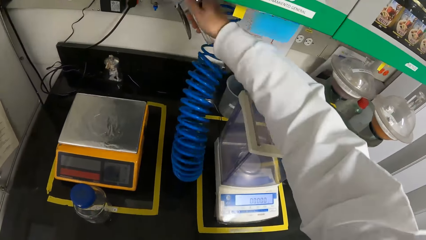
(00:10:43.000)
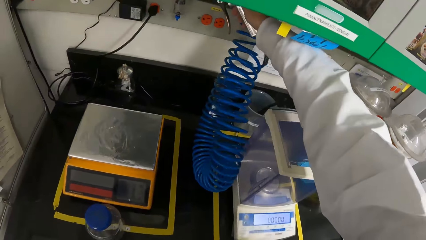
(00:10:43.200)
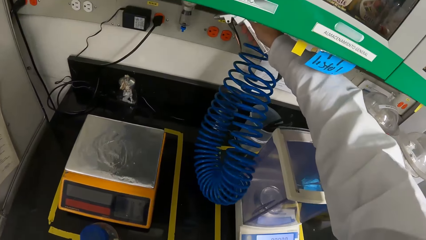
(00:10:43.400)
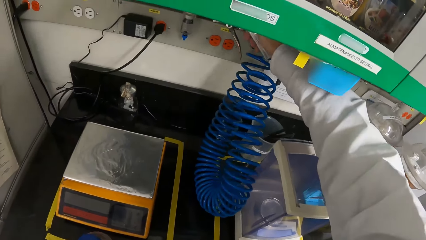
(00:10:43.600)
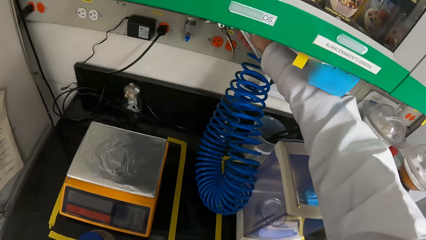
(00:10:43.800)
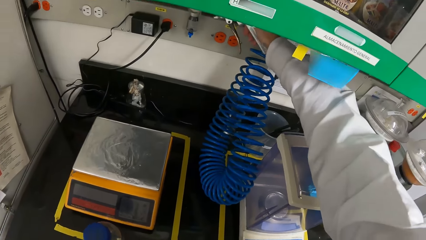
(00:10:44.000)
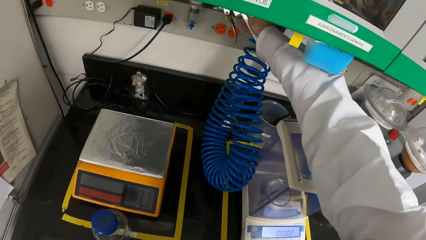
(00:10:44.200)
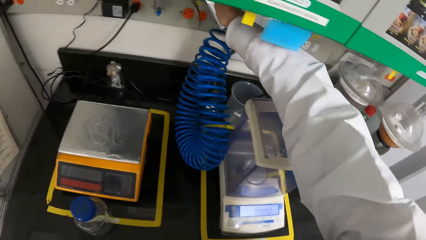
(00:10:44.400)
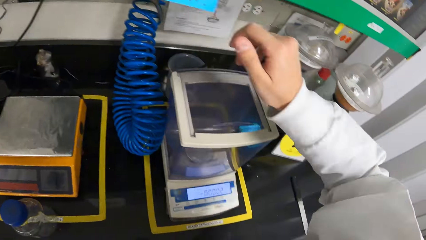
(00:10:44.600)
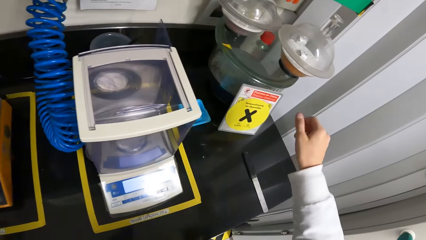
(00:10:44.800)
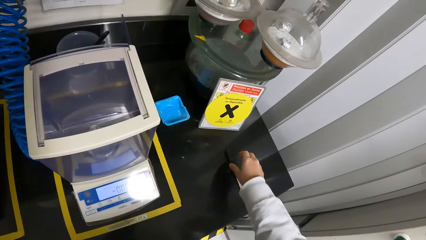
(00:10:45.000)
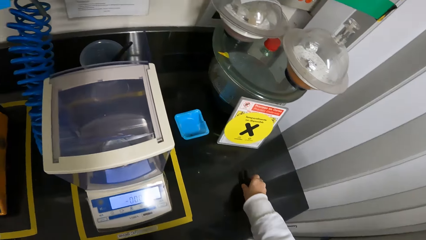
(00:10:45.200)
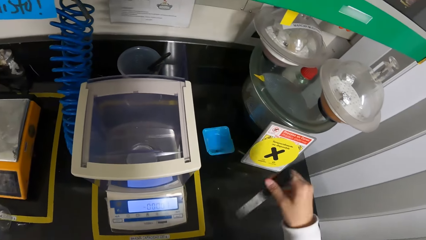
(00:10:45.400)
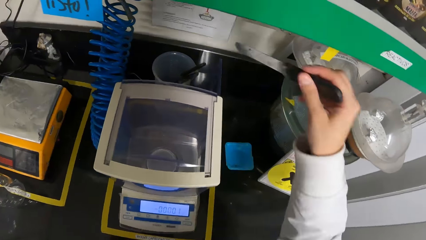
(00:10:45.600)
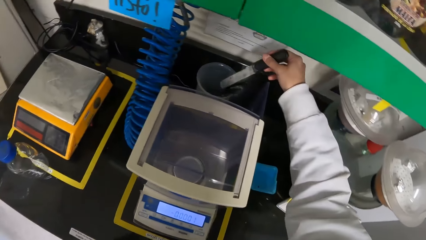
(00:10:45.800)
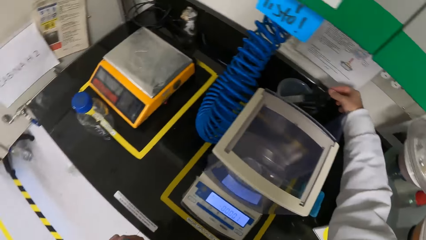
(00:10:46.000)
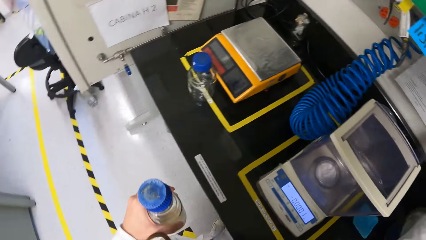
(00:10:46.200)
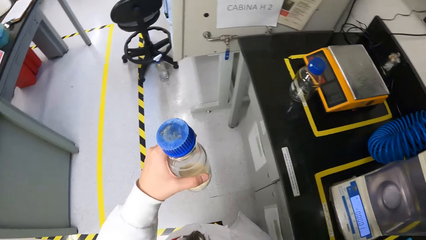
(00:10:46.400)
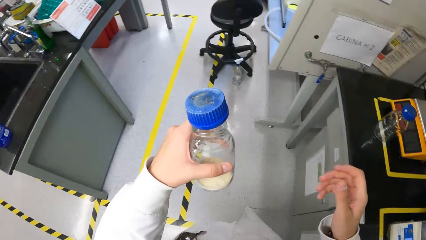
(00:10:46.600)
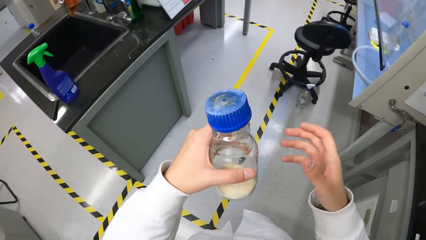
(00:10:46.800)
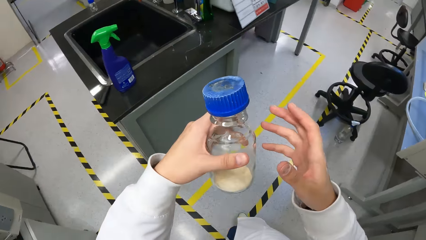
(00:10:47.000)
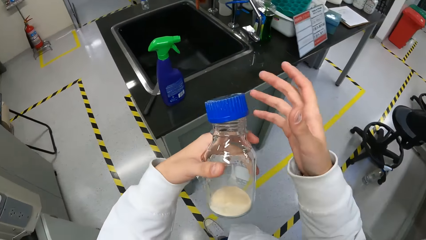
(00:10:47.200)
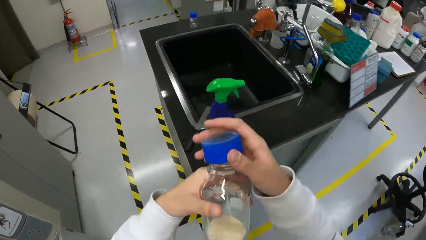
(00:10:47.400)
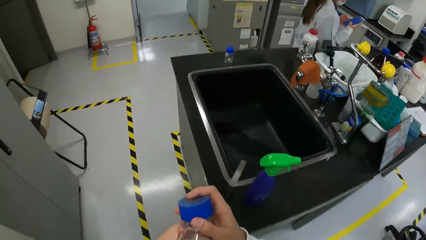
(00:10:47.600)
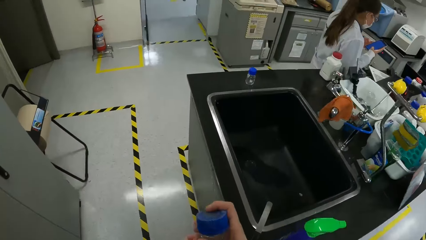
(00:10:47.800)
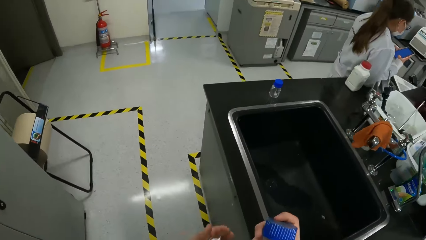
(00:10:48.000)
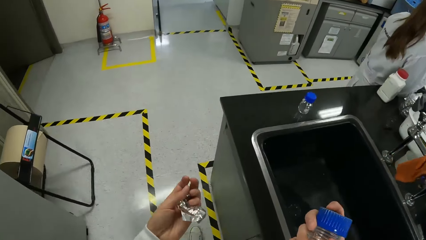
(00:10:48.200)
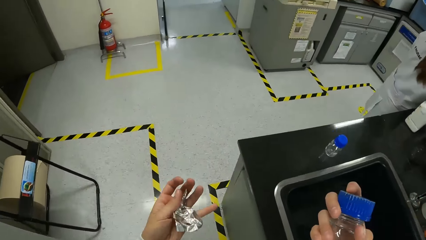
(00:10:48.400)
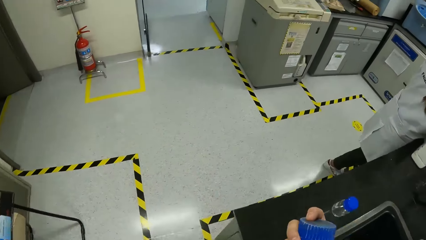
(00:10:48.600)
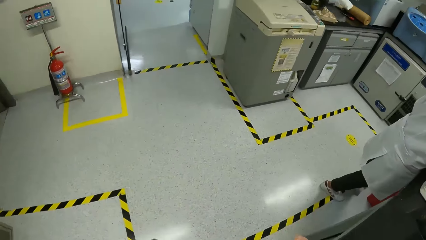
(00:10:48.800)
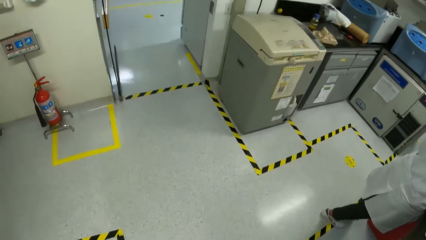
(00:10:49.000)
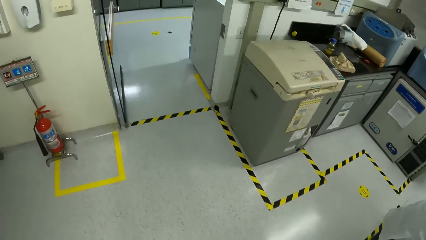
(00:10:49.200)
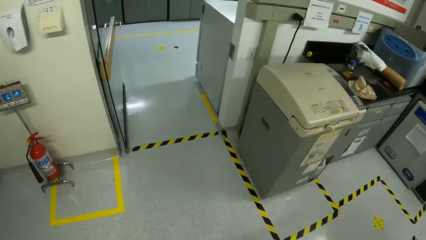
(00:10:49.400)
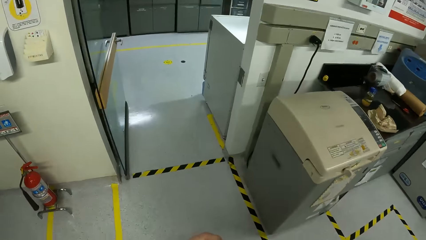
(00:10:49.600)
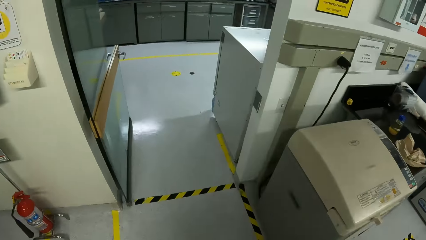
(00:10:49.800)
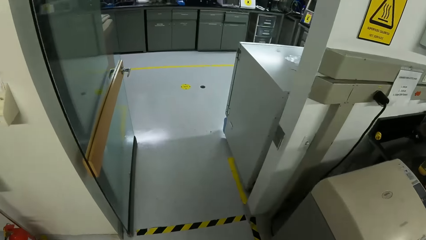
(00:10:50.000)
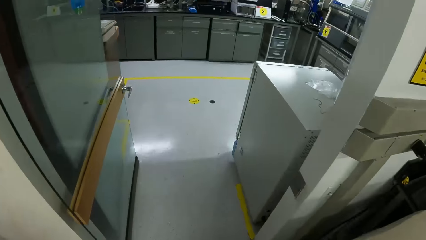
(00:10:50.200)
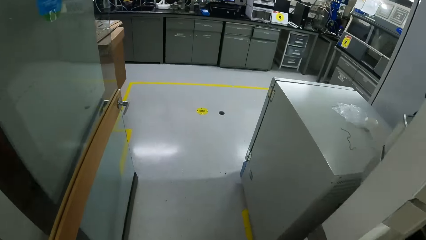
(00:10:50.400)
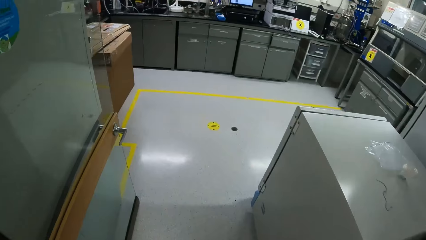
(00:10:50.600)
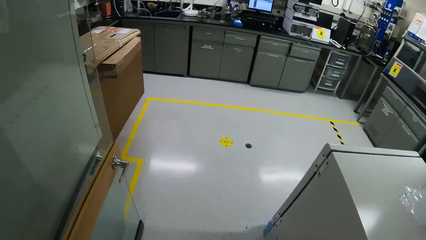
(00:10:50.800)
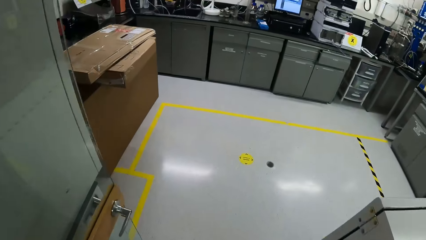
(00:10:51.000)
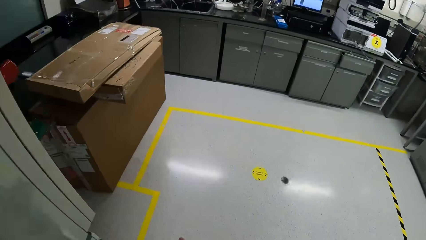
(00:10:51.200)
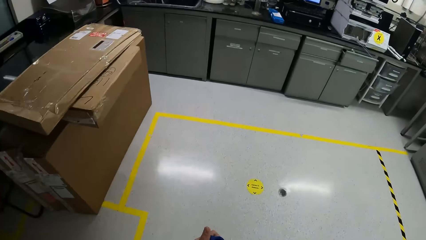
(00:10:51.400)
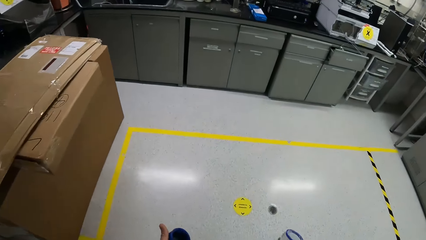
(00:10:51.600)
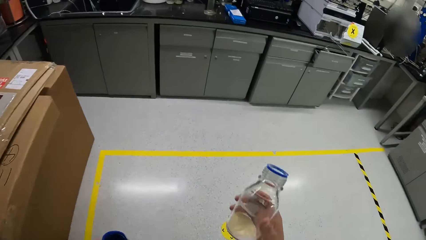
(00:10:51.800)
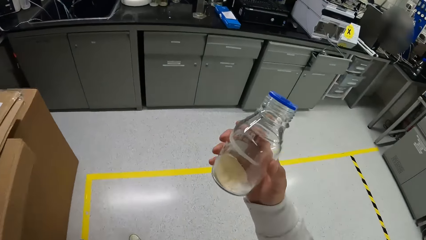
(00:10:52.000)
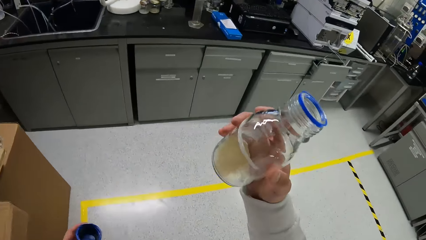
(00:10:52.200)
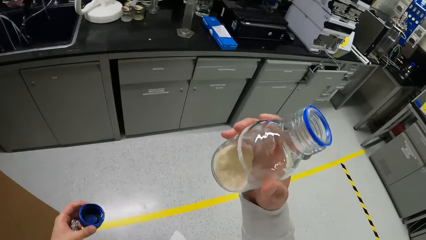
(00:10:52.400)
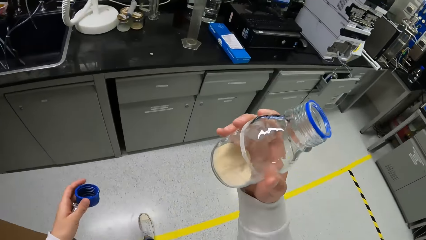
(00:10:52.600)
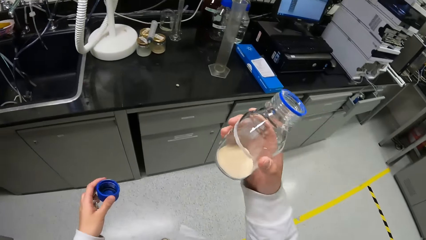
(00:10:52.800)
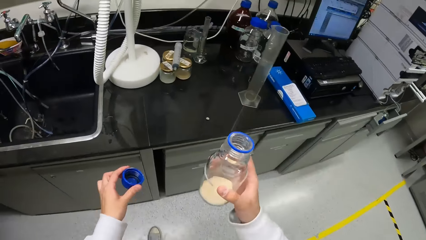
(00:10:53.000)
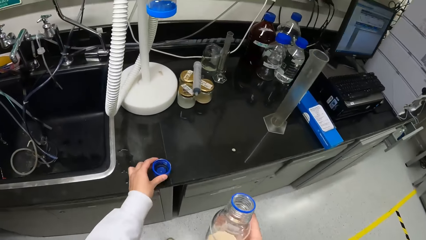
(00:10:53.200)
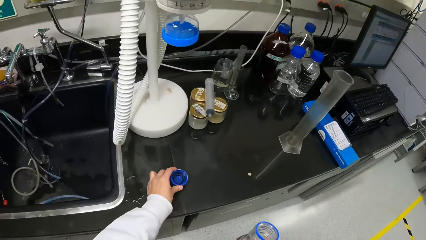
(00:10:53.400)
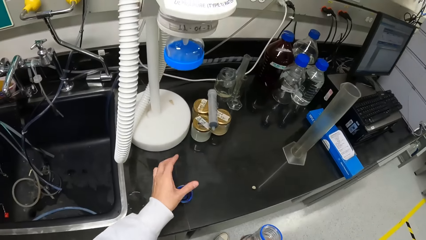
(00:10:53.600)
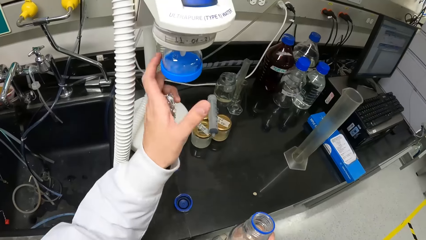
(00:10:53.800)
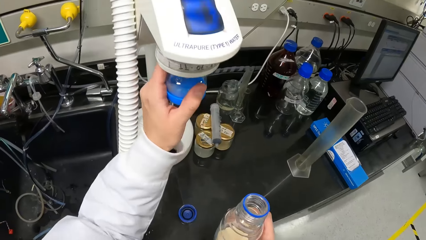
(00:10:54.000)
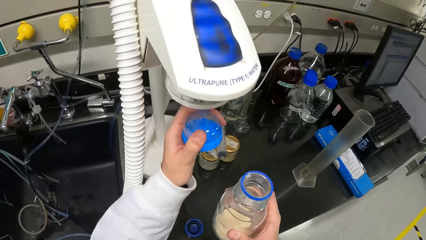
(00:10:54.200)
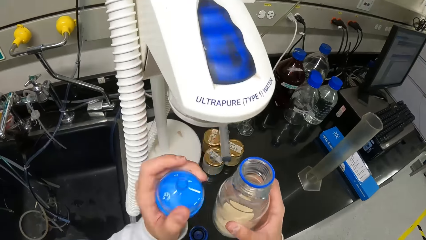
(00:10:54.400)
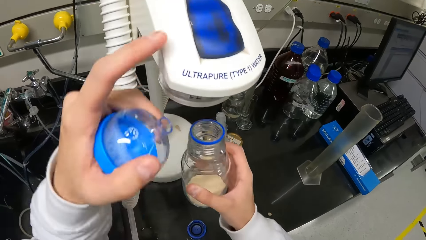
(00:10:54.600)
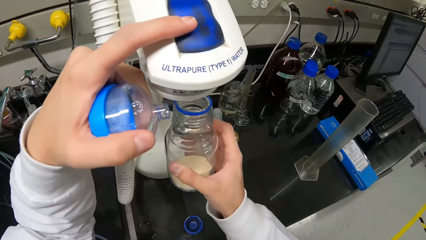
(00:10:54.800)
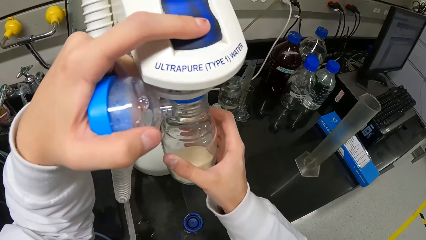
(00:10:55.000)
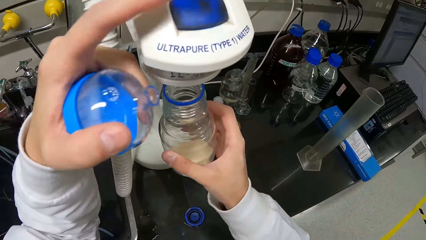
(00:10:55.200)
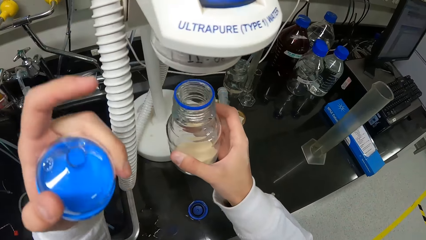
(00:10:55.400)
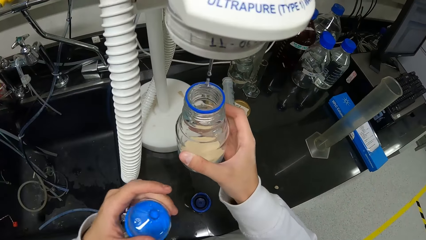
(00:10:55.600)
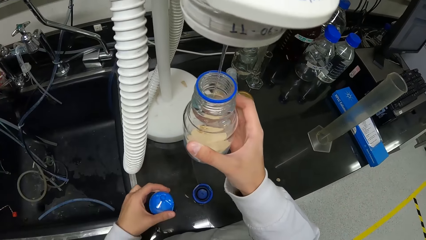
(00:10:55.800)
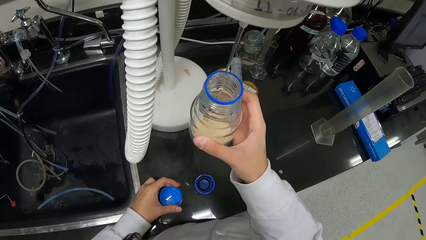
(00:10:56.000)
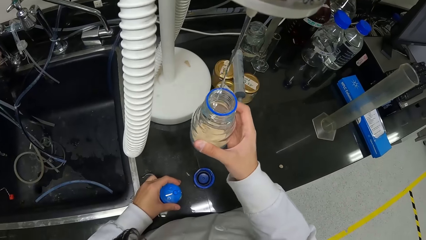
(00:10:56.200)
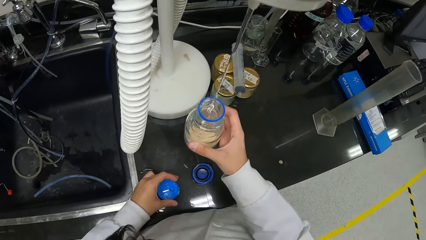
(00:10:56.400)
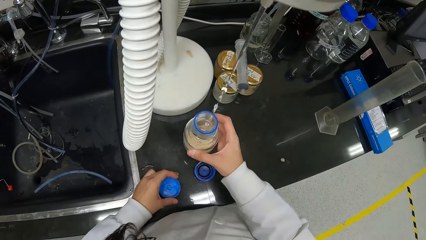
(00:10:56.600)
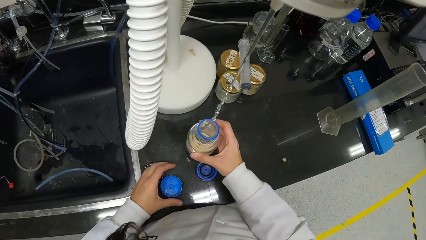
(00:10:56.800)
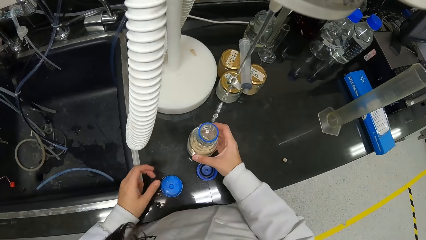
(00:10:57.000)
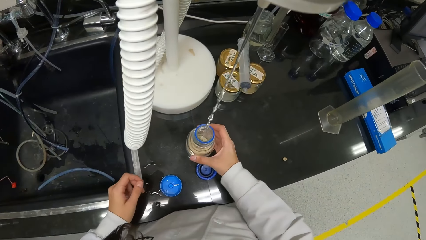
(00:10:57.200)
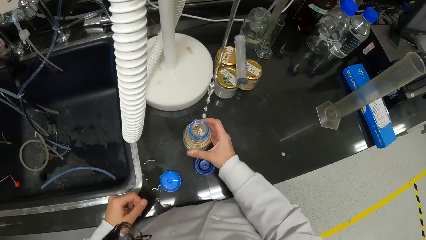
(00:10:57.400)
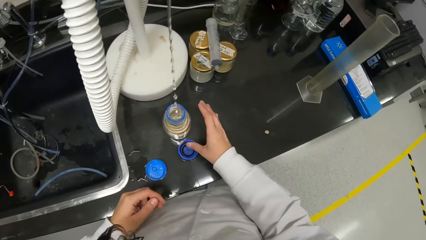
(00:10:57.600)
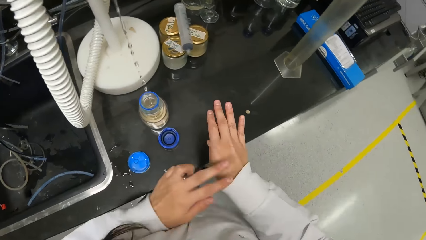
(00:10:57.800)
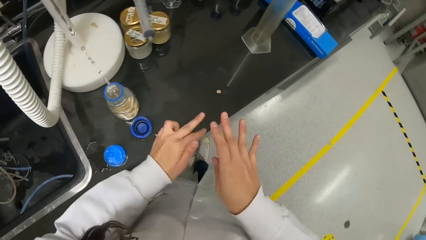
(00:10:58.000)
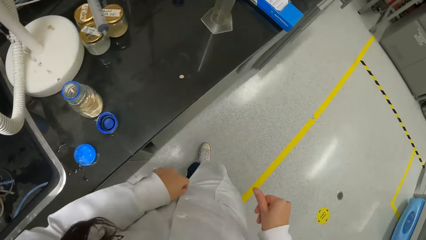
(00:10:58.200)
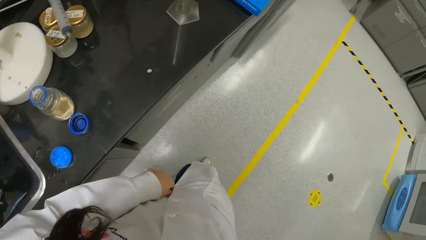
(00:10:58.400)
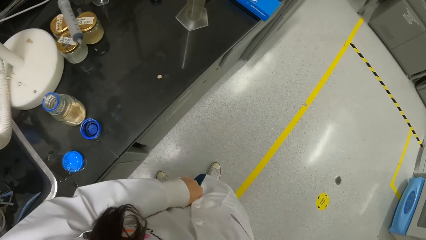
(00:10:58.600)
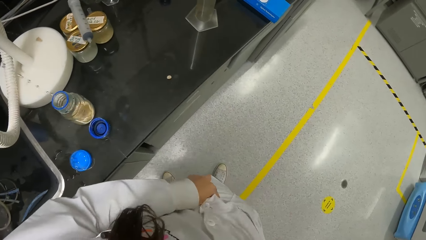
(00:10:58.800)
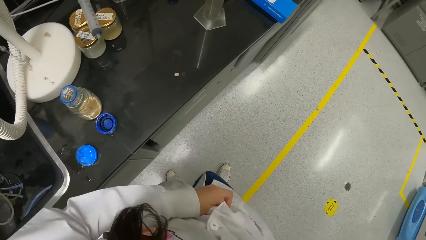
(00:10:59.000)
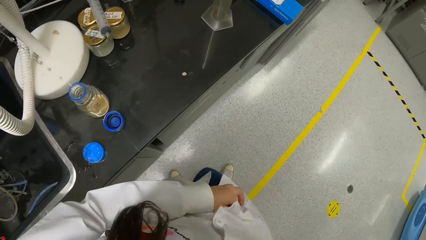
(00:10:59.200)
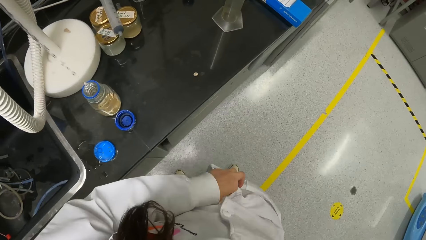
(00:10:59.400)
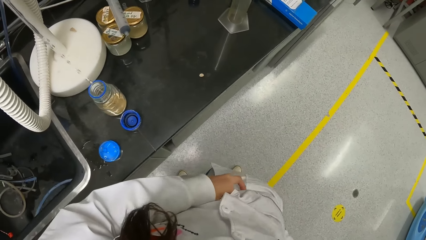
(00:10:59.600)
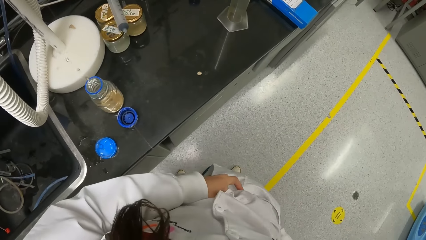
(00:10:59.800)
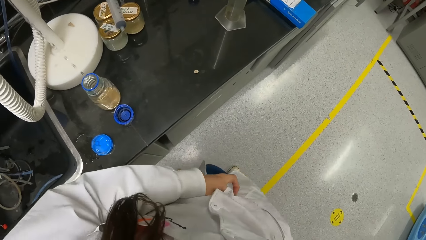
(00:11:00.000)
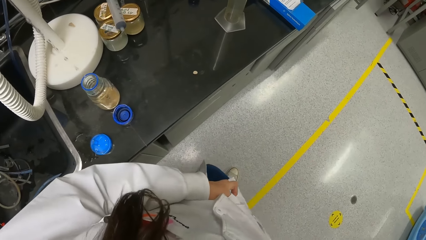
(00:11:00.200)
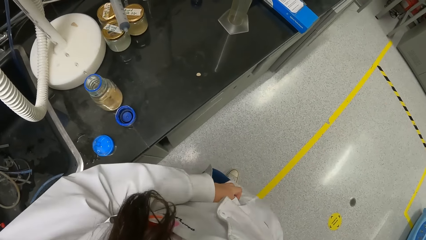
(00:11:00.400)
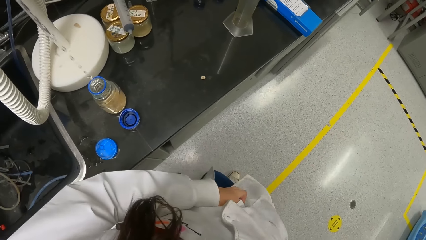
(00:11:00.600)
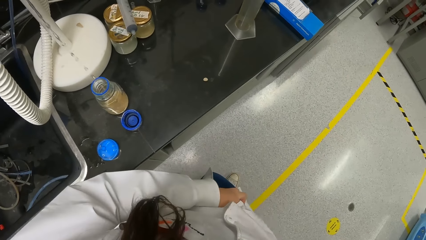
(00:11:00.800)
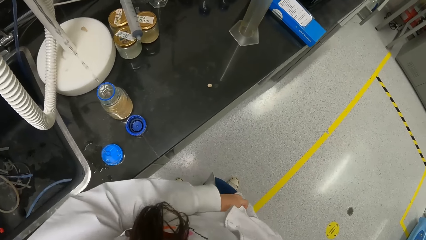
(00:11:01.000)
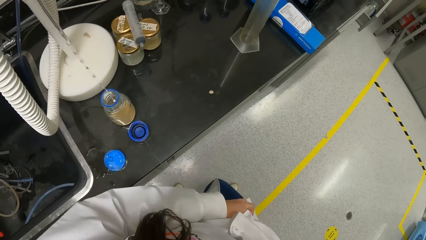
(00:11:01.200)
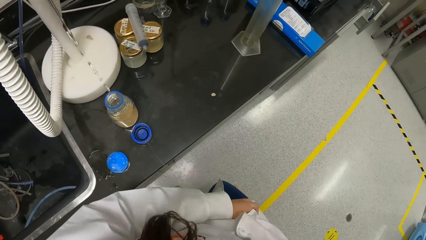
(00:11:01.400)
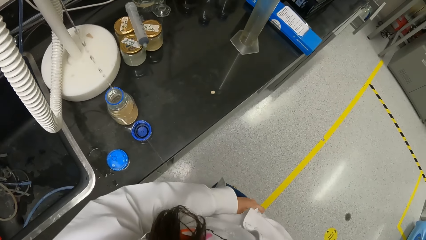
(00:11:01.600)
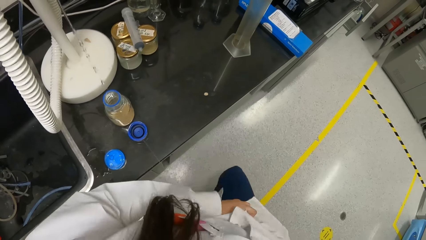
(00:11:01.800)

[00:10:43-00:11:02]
The camera wearer hangs the air blower on the wall of the workbench with her right hand. She picks the spatula on the workbench with her right hand. She places the spatula in her right hand in a beaker on the workbench. She walks in the laboratory. She passes the reagent bottle in her left hand to her right hand. She opens the bottle. She shakes the bottle. She places the lid in her left hand on the workbench in the laboratory. She removes a stopper of a distilled water tap on the workbench with her left hand. She puts water into the reagent bottle in her right hand from the distilled water tap on the workbench. She places the stopper in her left hand on the workbench. She places the reagent bottle in her right hand on the workbench. She wipes the hand. She adjusts her jean trouser with both hands. She straightens the lab coat.
